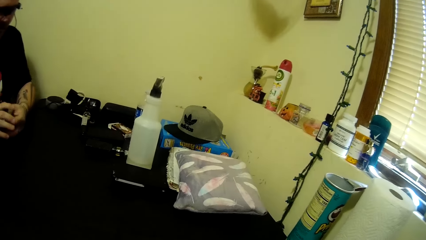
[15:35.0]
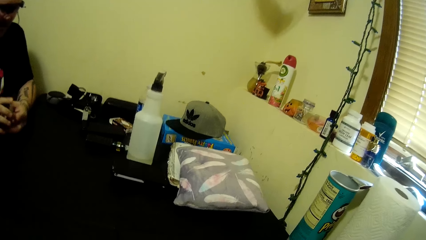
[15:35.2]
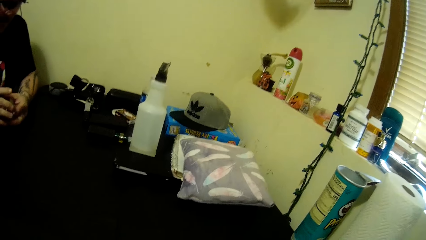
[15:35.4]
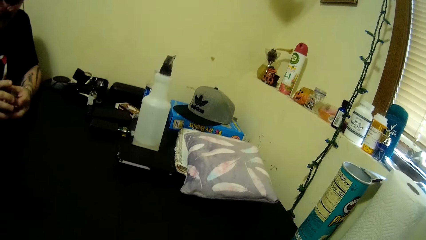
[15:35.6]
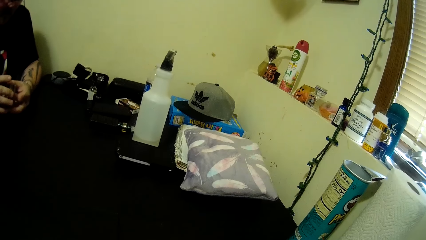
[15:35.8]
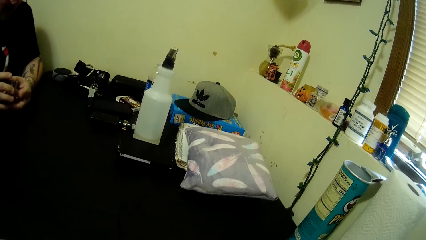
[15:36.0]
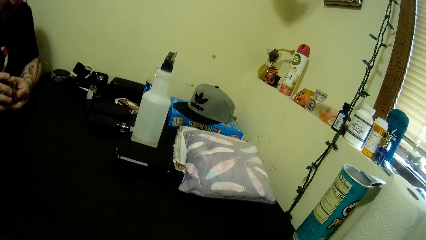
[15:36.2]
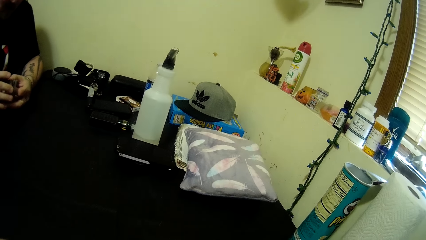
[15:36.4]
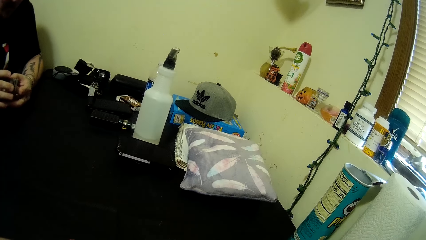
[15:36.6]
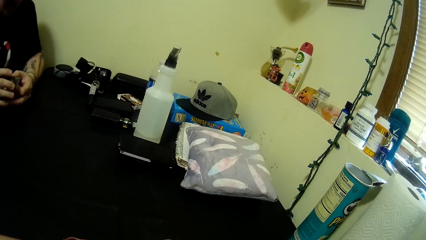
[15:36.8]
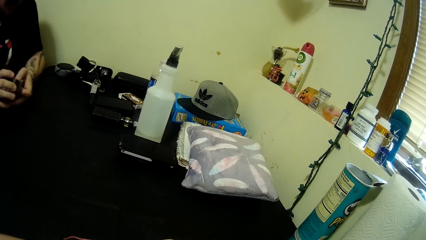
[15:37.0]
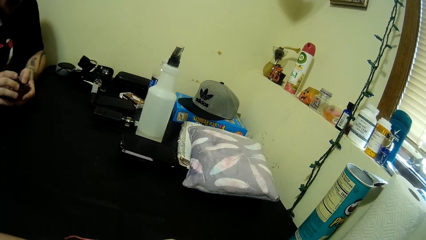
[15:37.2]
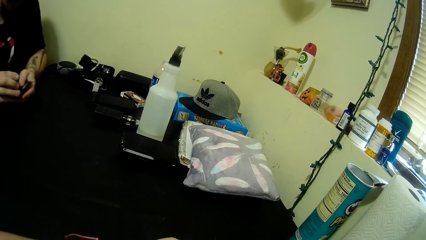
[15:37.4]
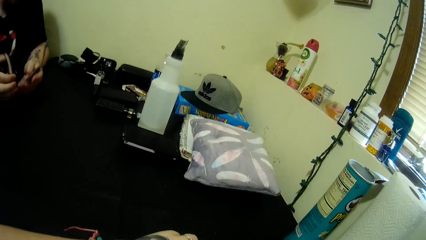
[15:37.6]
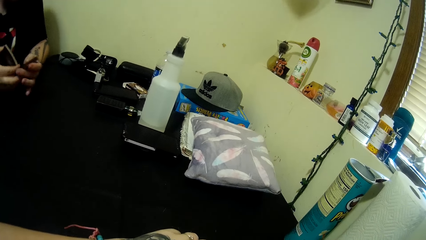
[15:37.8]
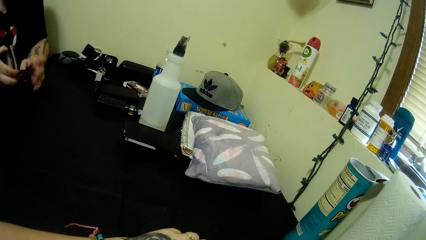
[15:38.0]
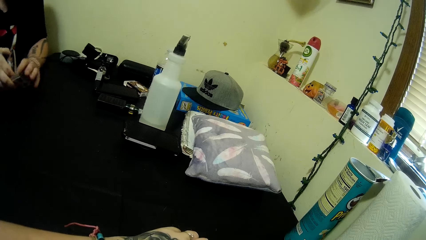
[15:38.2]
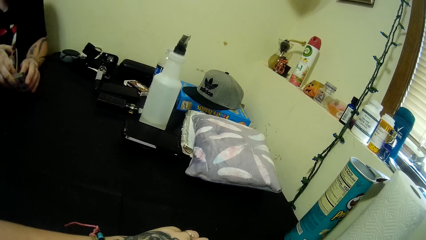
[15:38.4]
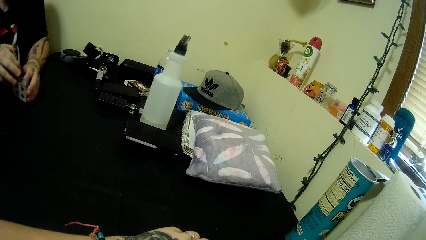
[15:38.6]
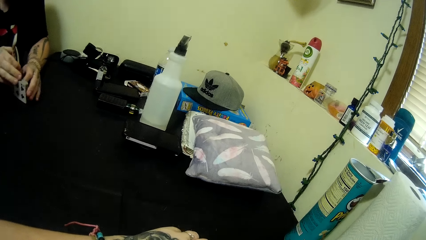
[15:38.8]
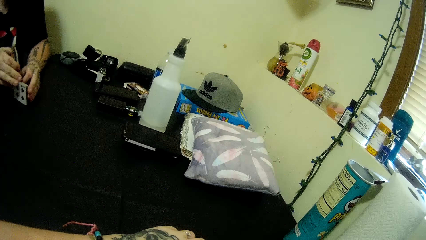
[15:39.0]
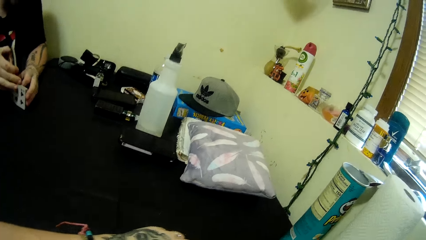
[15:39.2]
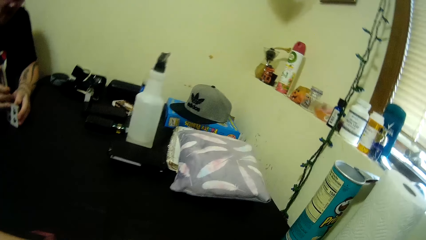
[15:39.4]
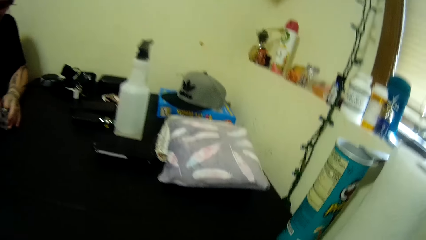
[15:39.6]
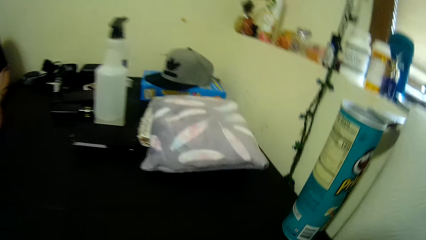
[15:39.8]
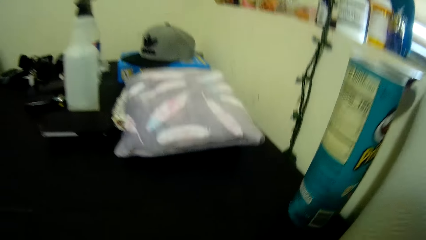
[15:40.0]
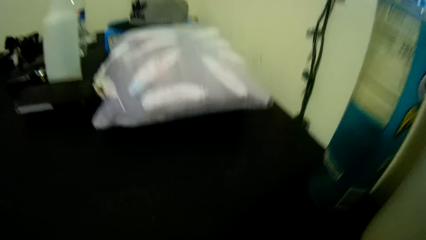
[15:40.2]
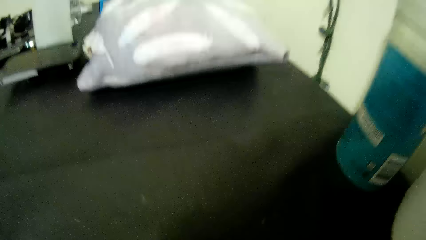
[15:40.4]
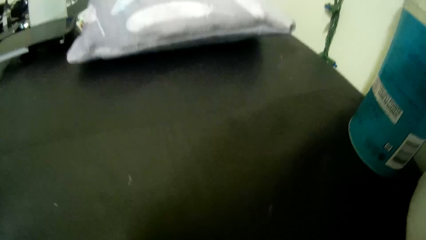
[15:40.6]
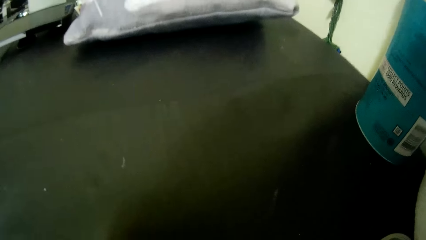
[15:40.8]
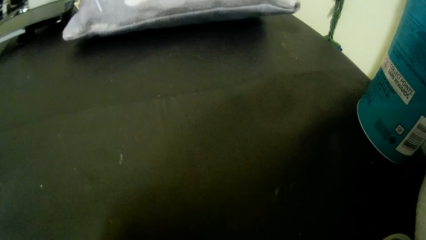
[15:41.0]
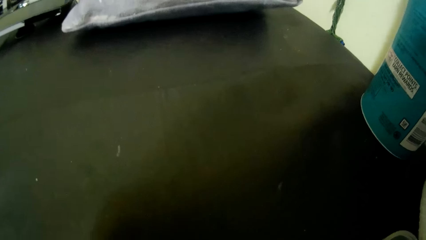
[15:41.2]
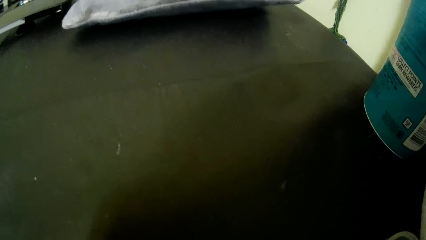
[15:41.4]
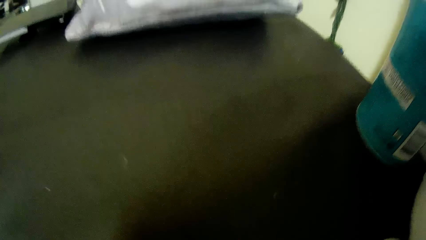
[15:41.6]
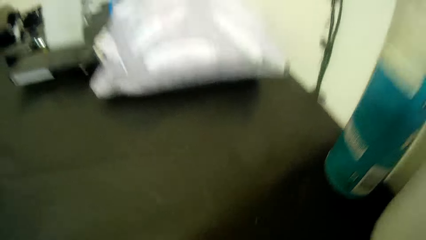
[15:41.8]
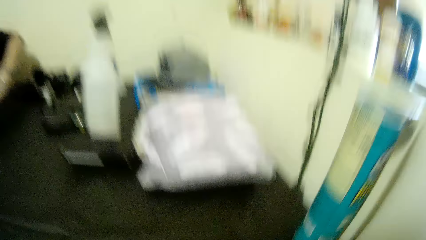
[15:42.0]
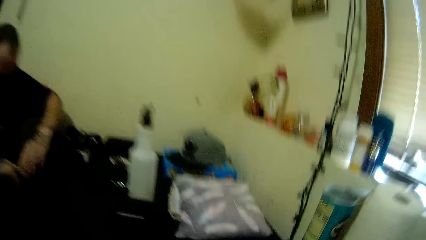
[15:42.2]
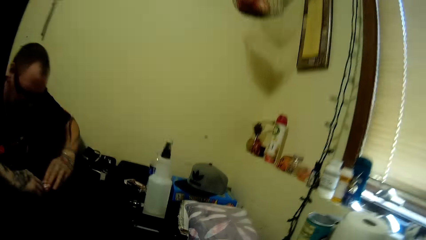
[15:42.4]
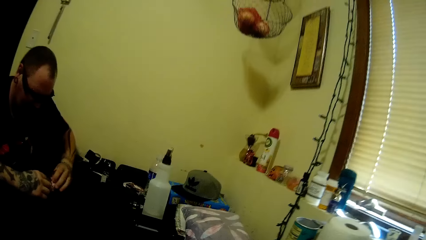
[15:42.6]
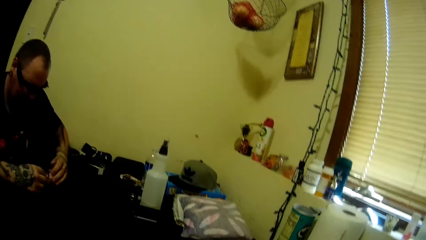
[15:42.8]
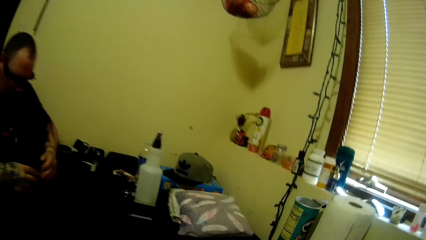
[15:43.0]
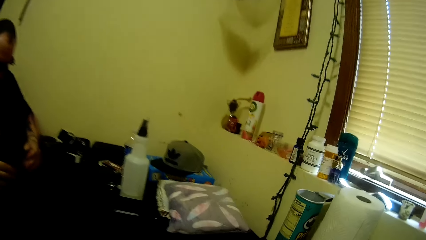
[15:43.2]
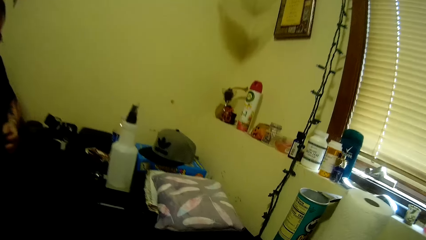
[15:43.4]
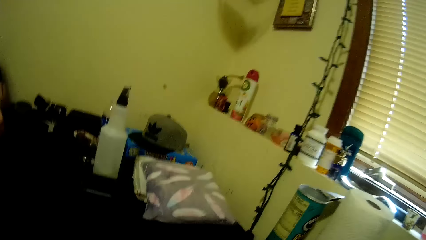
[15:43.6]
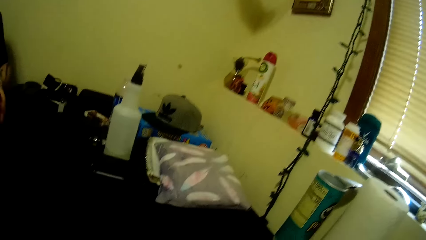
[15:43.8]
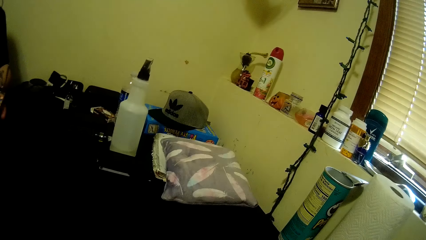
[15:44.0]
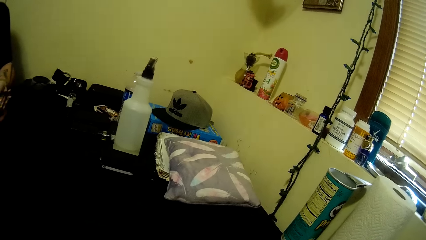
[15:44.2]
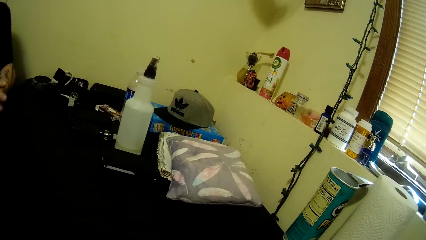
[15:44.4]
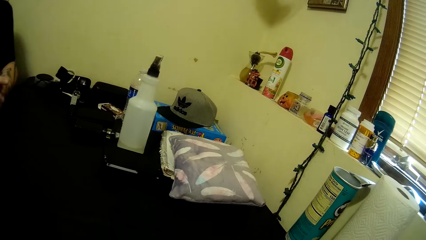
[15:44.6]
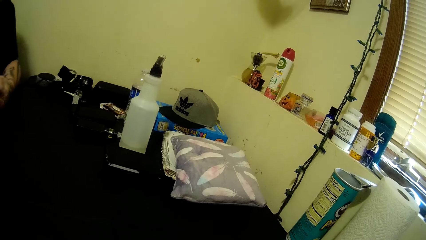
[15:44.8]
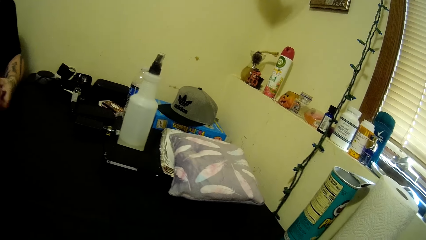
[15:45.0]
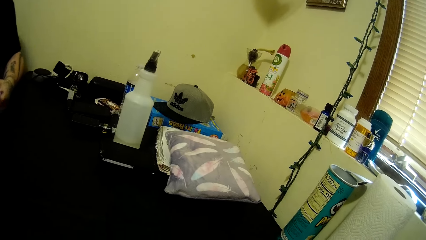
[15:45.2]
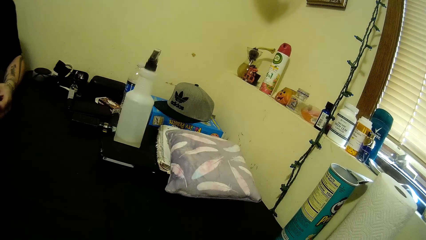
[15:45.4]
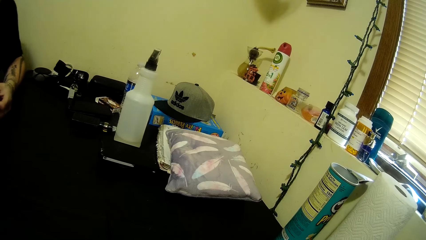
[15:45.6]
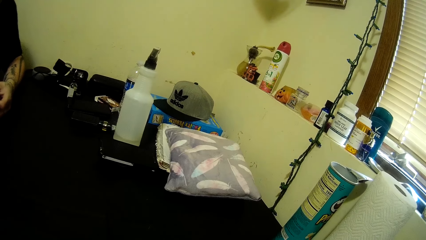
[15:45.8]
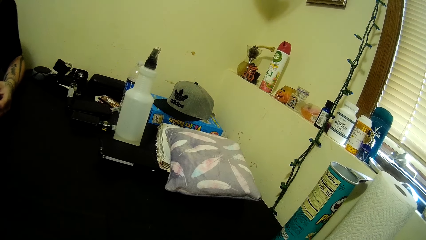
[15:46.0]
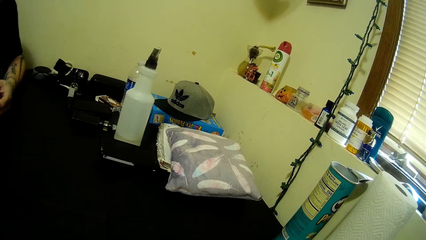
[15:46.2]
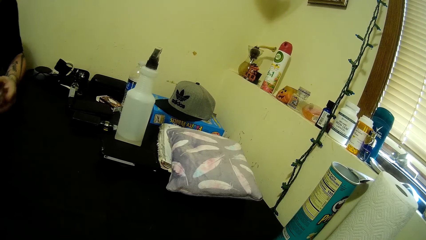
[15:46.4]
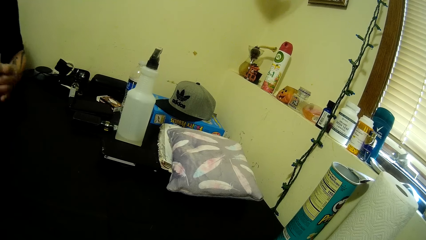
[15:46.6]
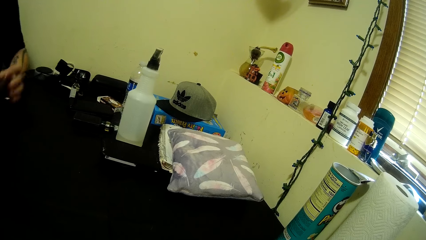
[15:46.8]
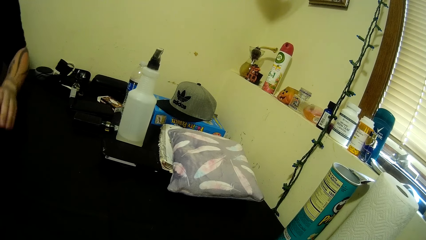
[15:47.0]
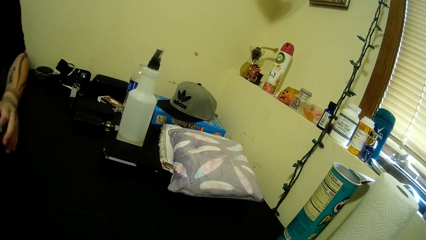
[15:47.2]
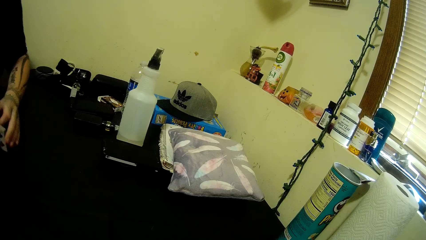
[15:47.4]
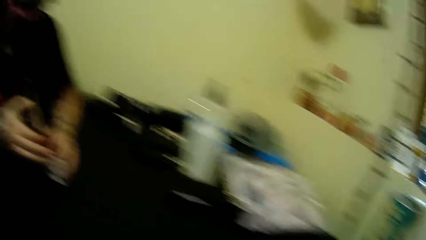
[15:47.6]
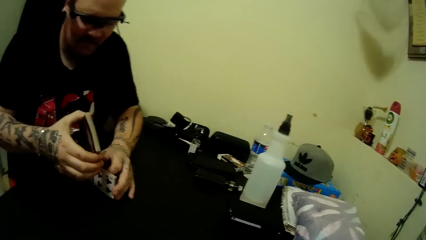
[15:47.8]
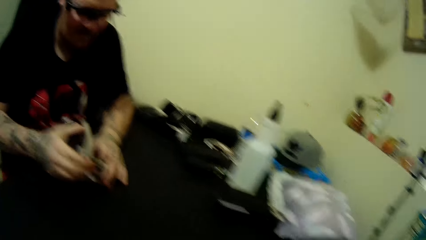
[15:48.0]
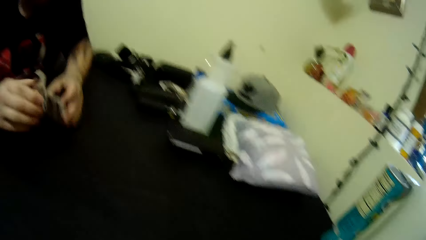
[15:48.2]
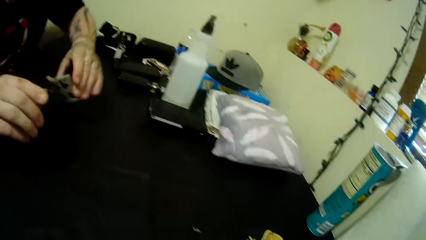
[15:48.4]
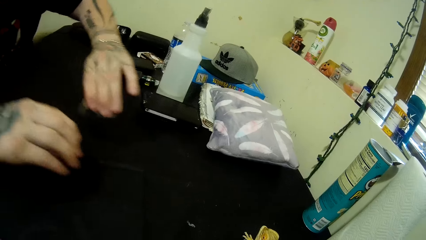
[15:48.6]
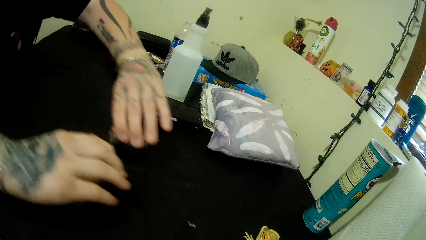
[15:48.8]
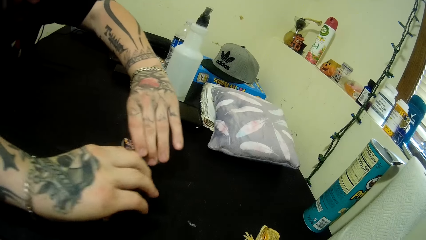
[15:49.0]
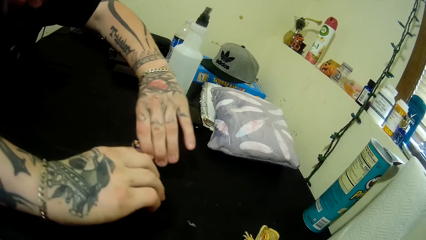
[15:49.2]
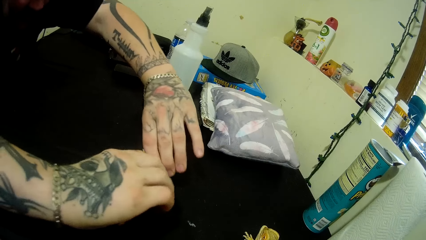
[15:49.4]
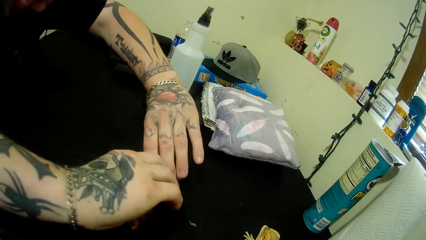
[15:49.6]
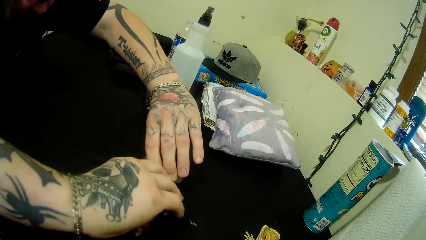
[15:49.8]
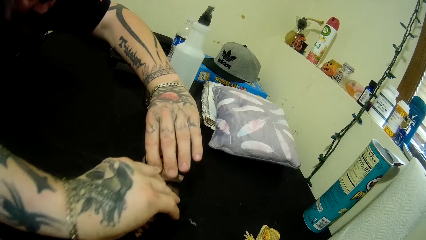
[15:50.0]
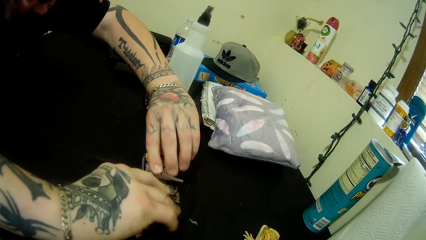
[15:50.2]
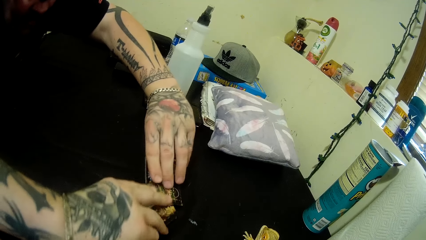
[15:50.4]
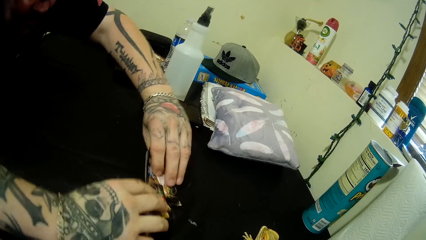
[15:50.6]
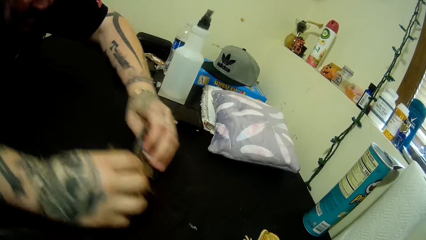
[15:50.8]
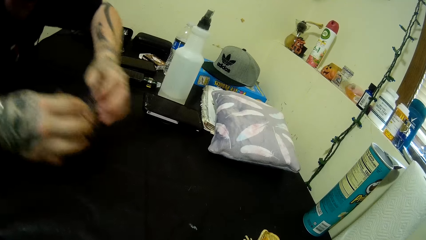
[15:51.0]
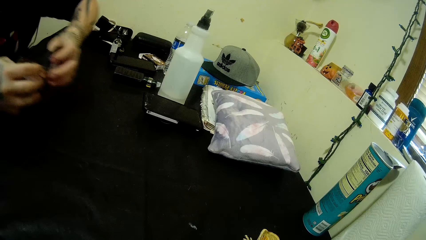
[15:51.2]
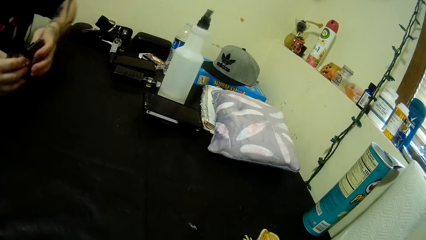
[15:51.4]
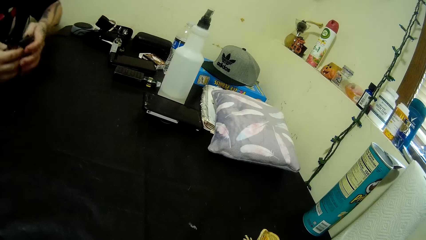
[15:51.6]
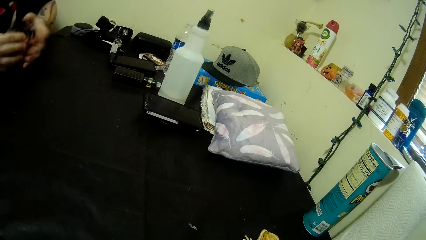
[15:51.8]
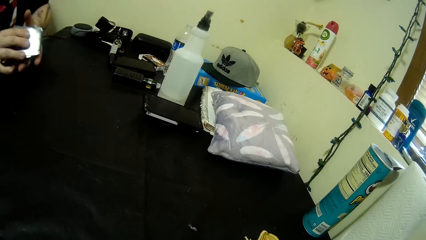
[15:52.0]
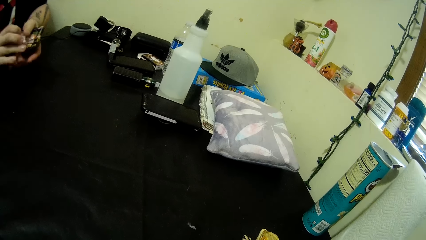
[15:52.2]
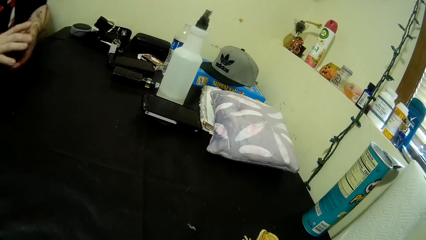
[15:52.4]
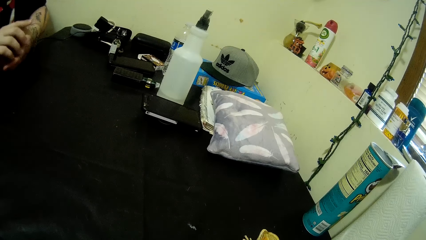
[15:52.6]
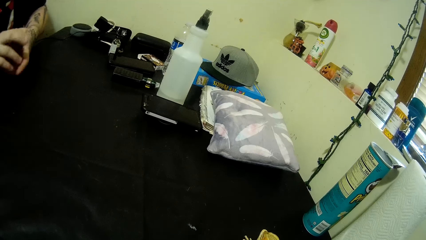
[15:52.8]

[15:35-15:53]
A man moves his hand. The camera wearer talks to the man. They hold the cards. The man talks to the camera wearer. The man fiddles with the cards in his hand. The camera wearer turns the card. They open the cards. They talk to the man. They arrange the cards. The man talks to the camera wearer. The camera wearer holds the card on the table. The man places some cards on the table. The camera wearer puts the cards on the table. They talk to the man. The man takes the cards from the table. The camera wearer moves their hands.
